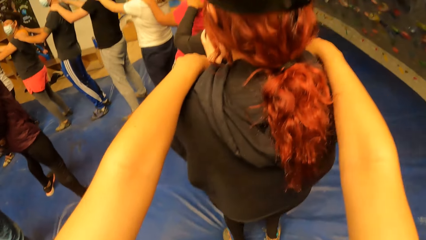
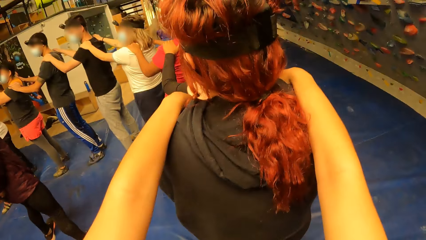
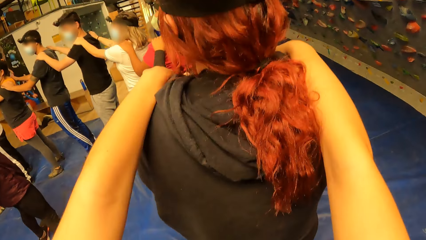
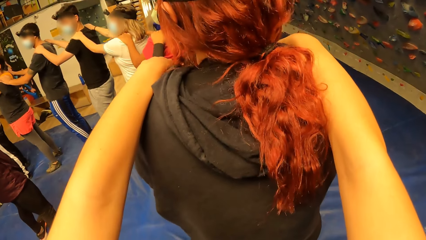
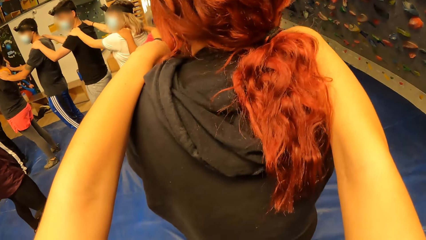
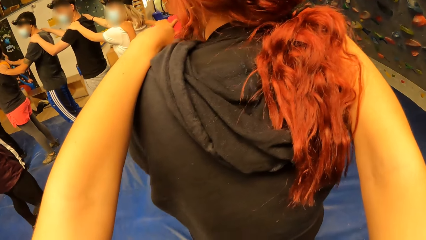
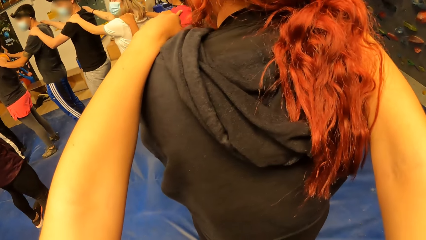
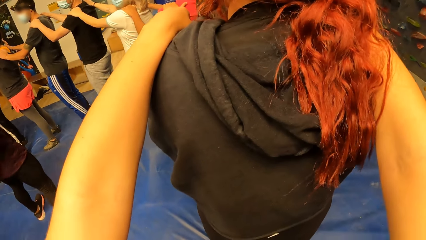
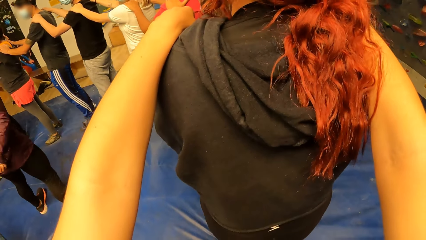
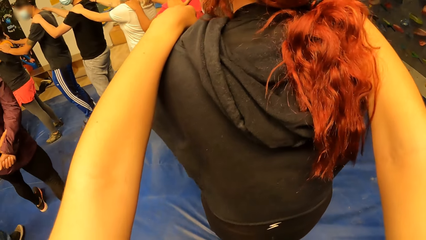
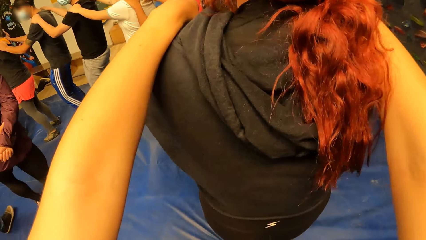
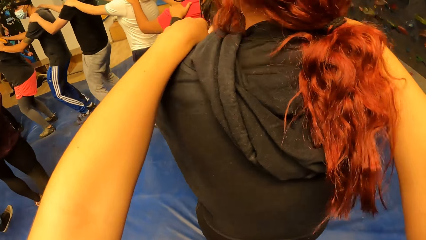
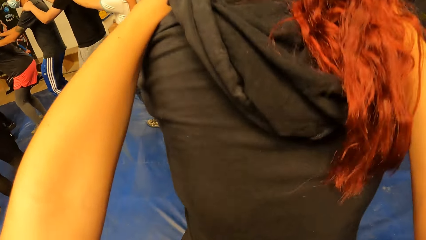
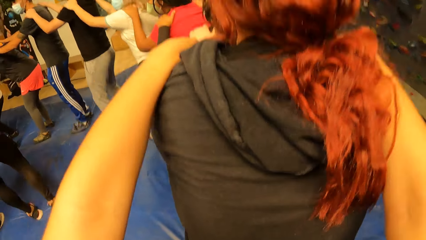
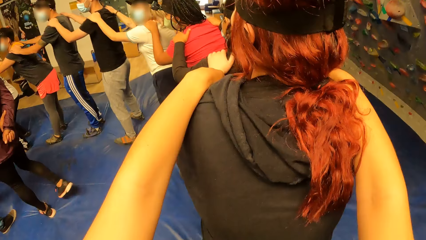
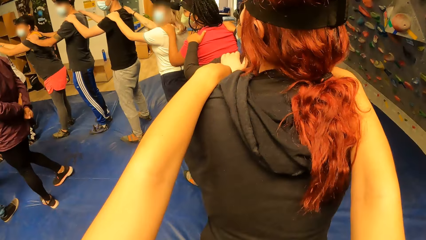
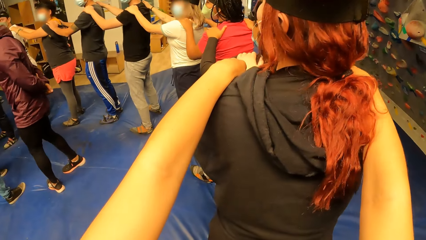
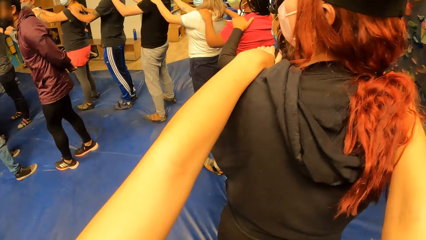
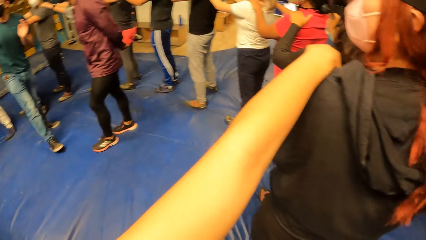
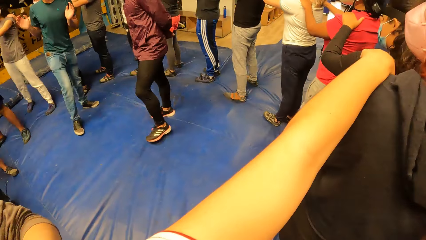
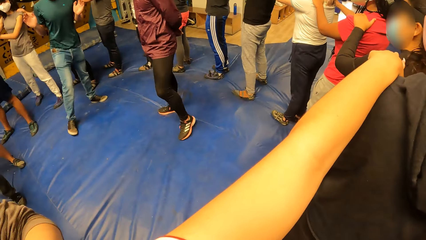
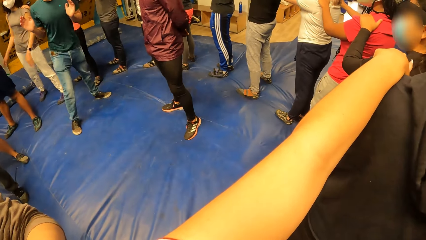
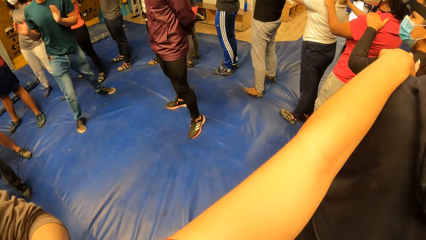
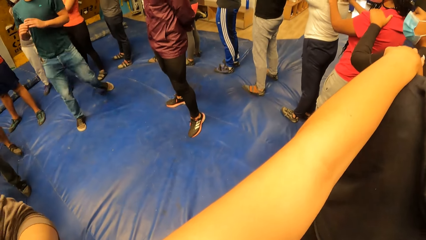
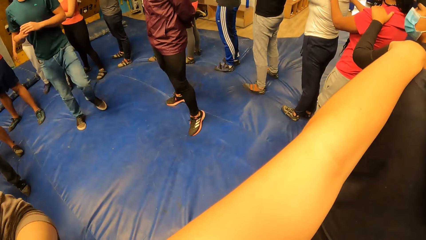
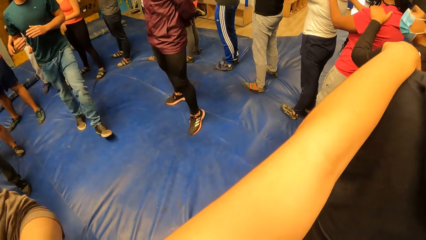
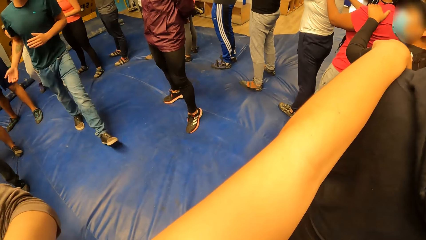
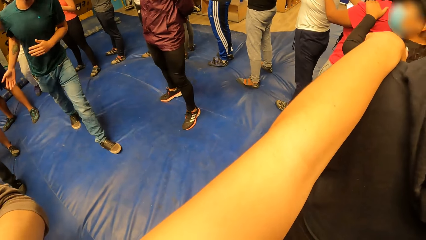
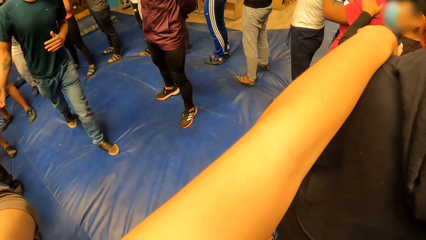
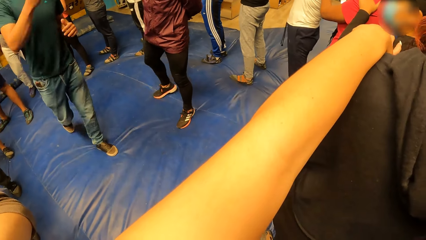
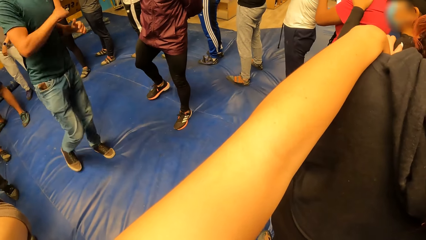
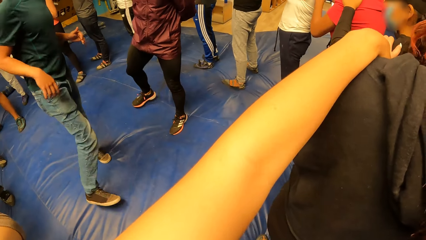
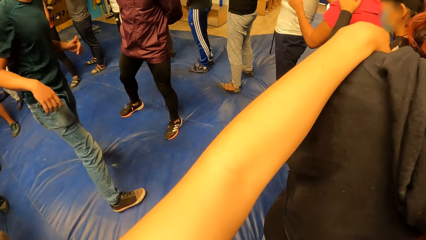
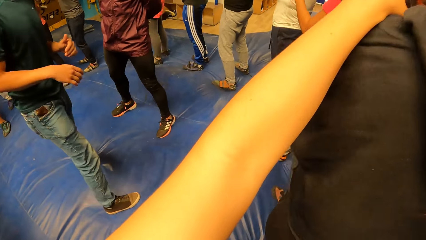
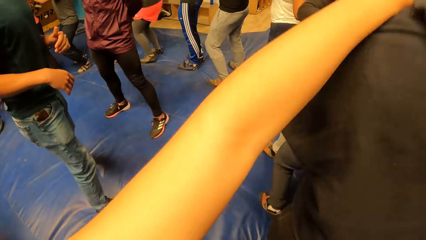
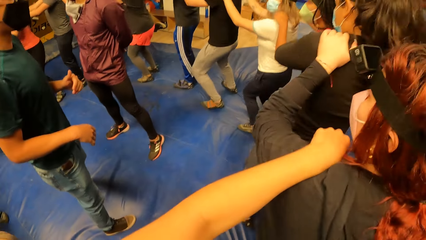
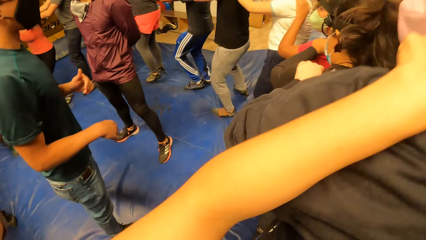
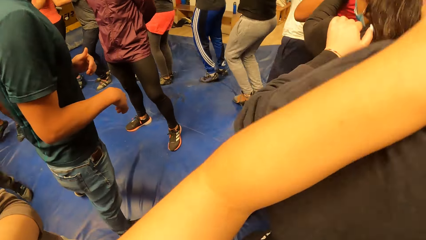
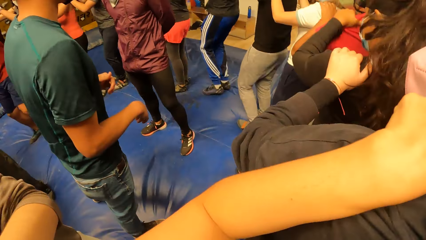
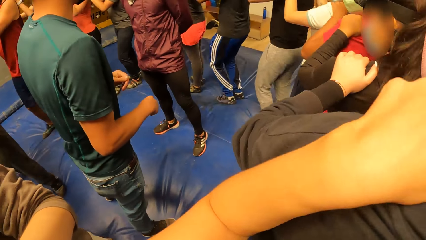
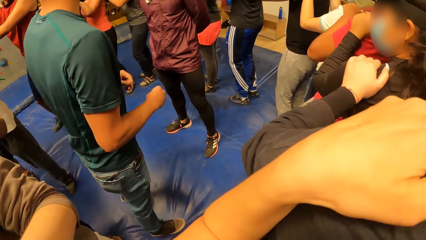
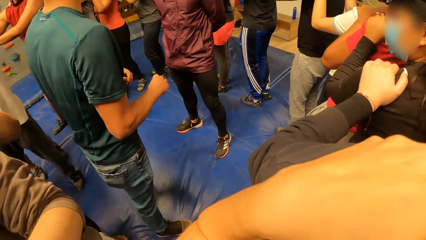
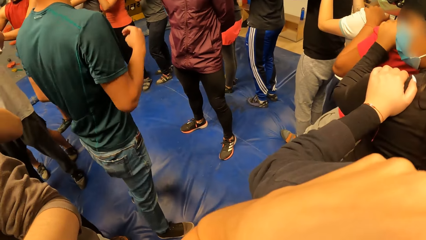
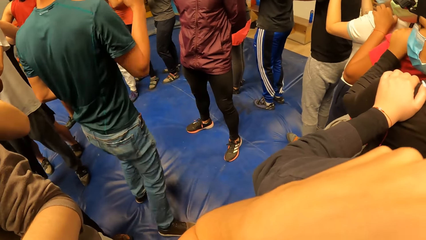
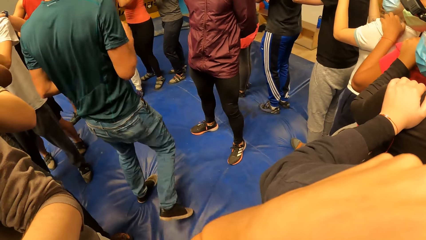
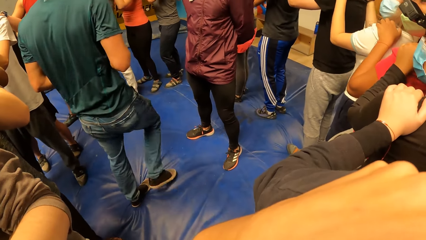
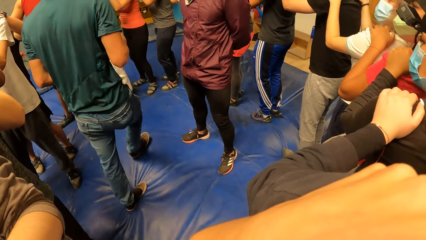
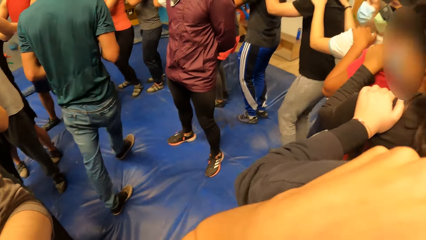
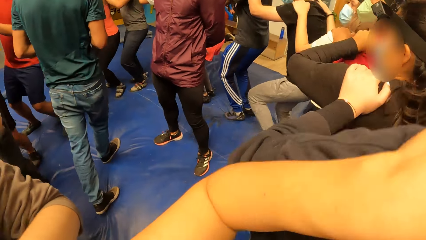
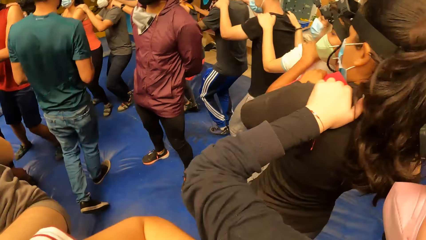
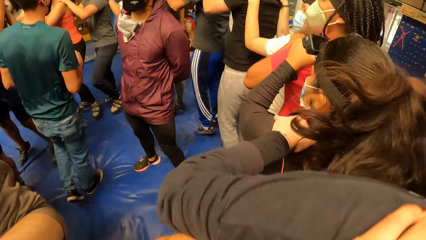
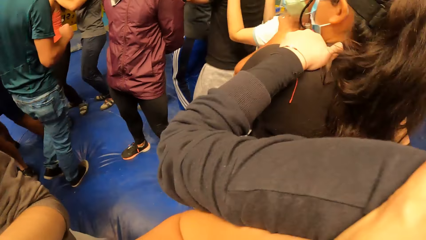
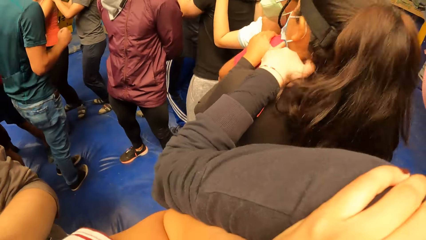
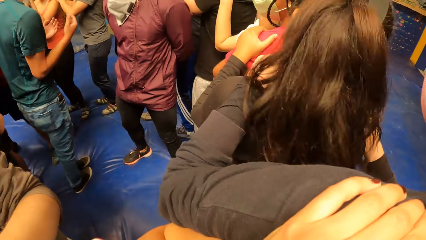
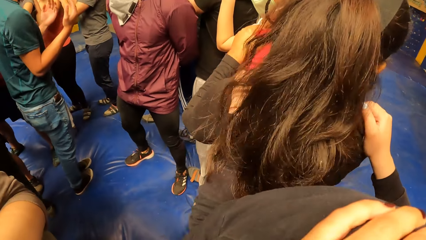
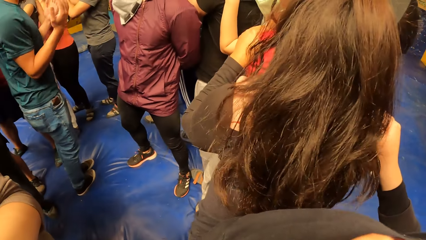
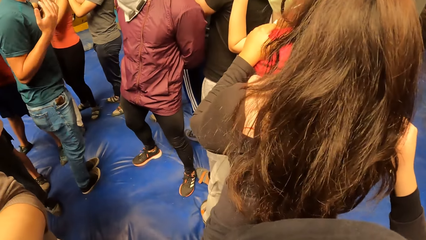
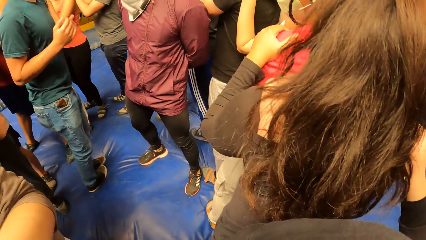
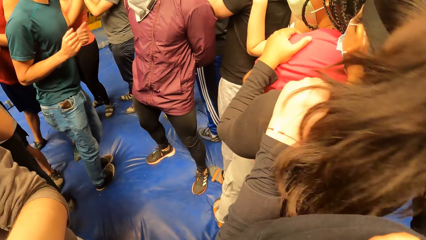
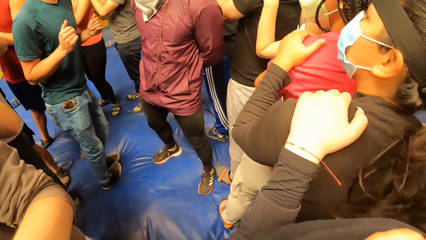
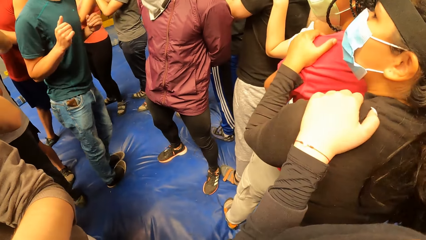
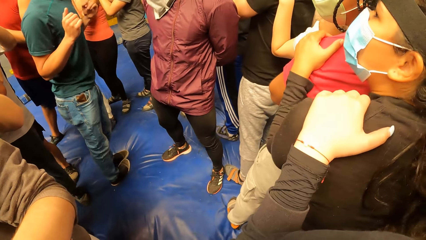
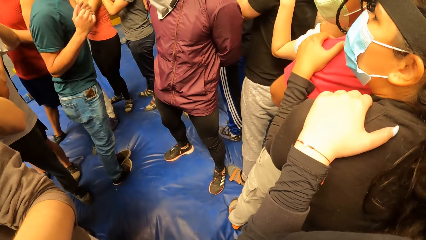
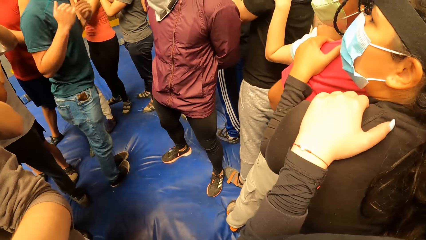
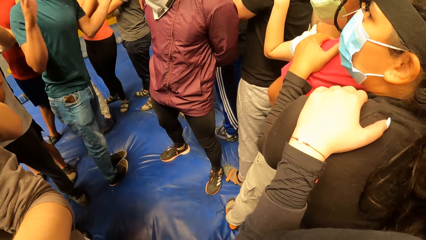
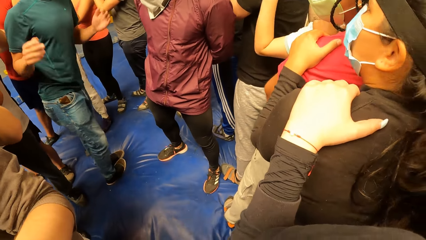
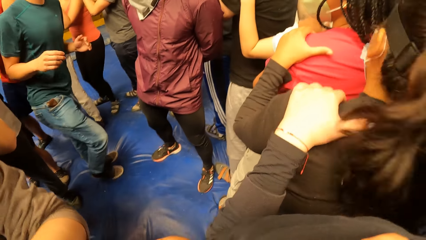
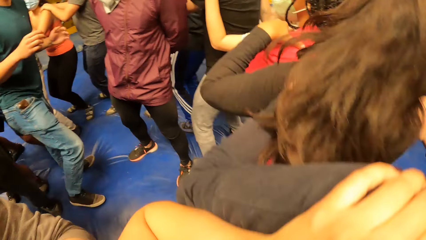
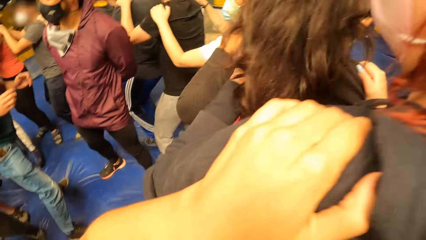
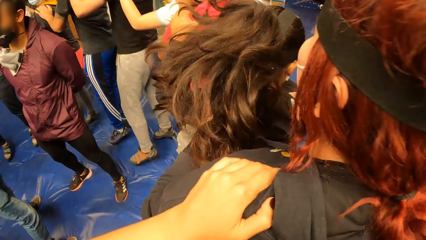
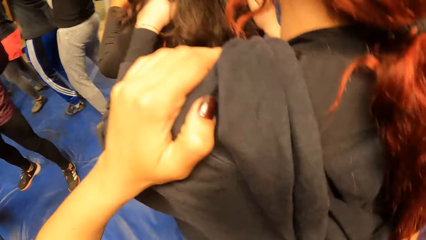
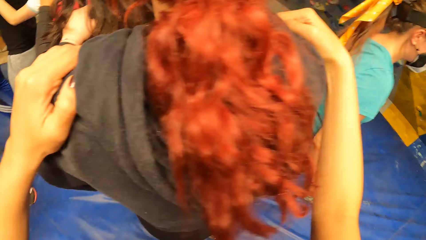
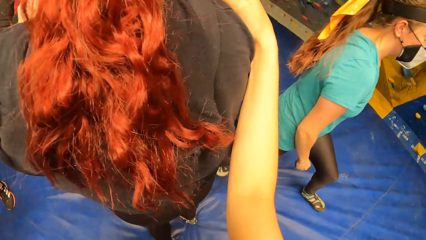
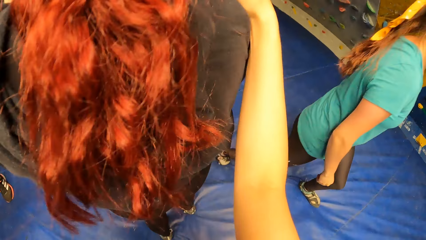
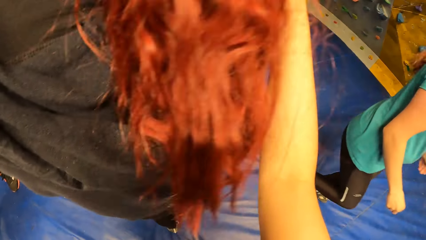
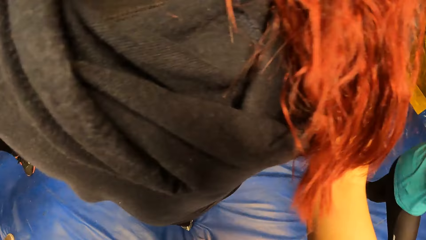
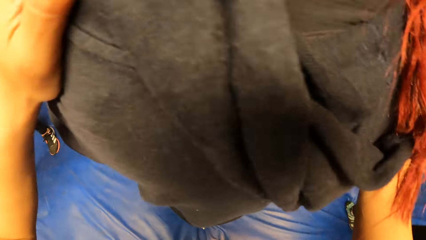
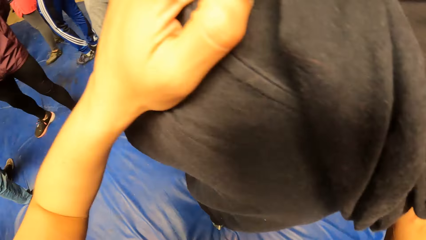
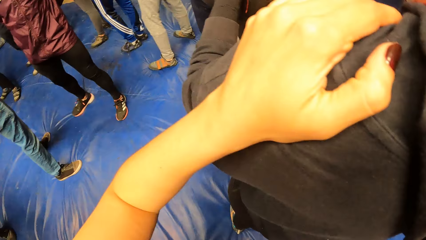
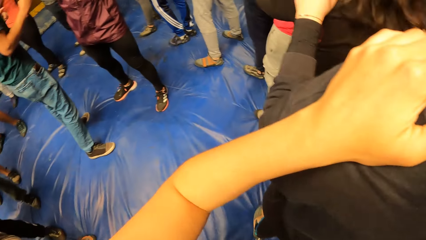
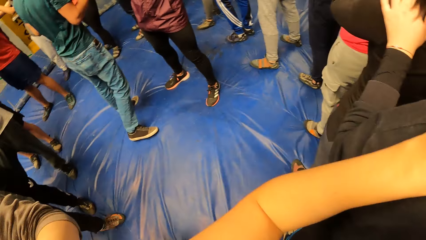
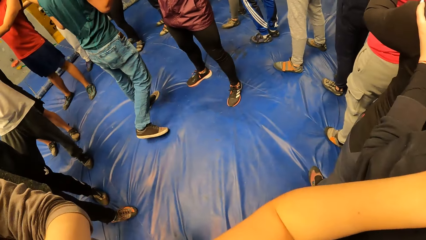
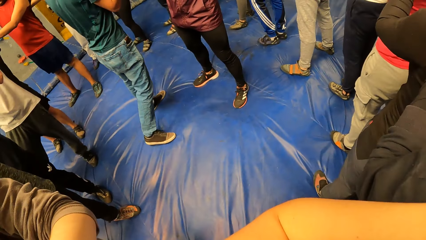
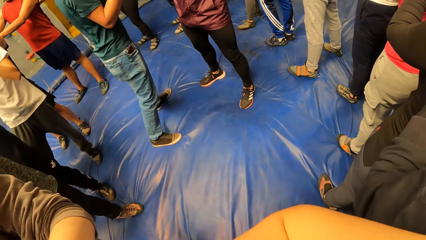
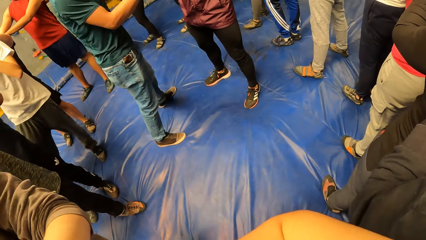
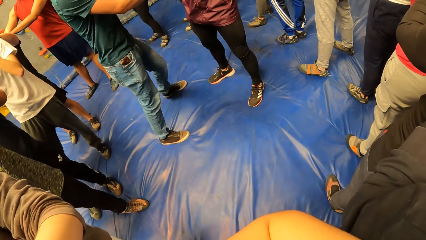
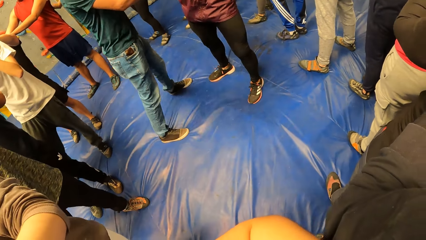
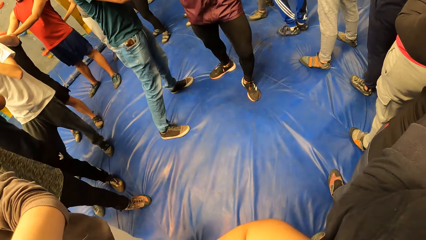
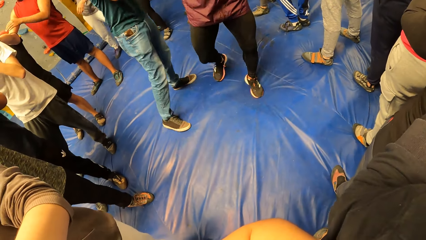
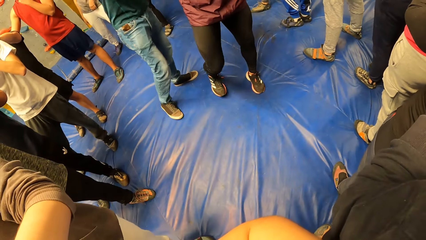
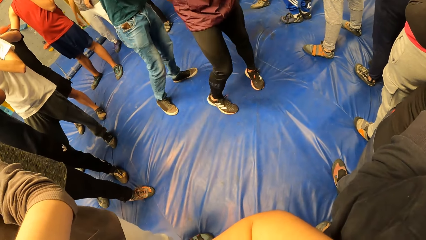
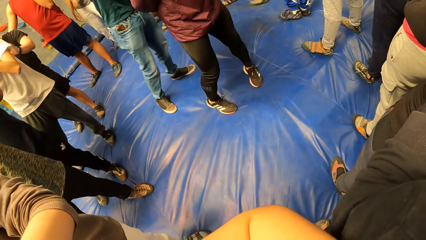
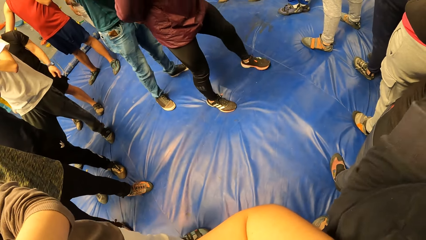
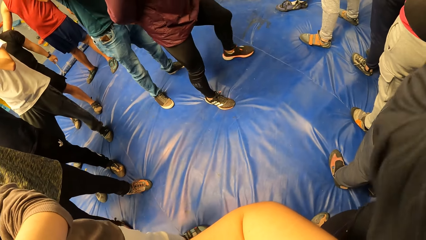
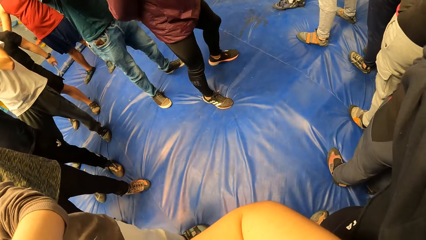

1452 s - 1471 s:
The camera wearer leans back and forth. A man moves around on the cushion. A lady jumps with people in the circle.
